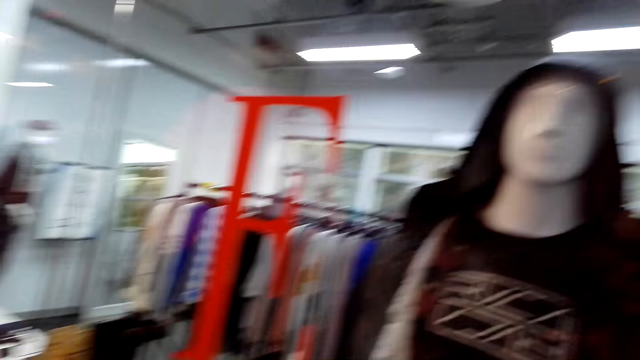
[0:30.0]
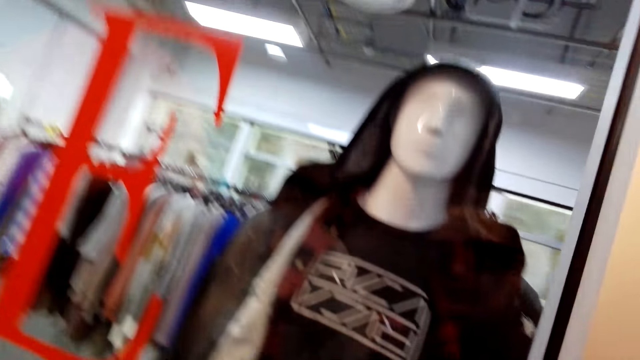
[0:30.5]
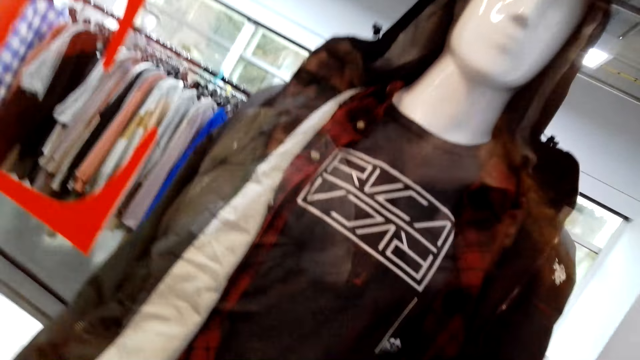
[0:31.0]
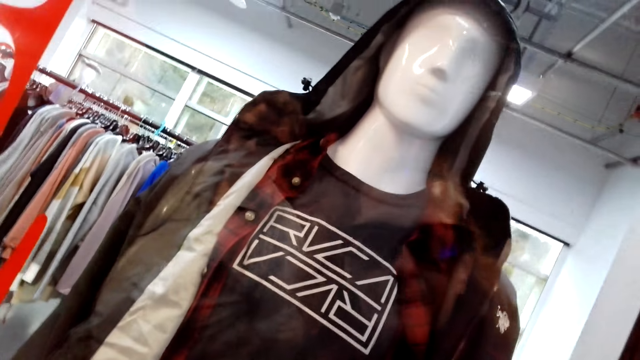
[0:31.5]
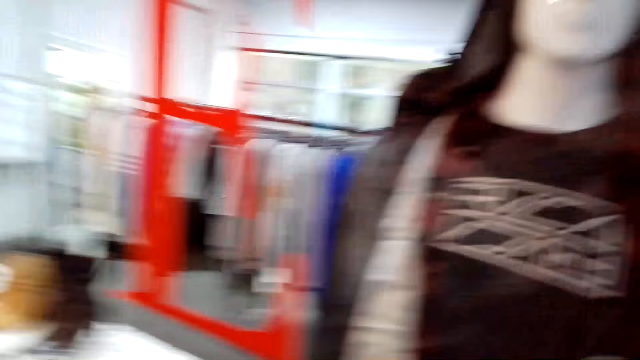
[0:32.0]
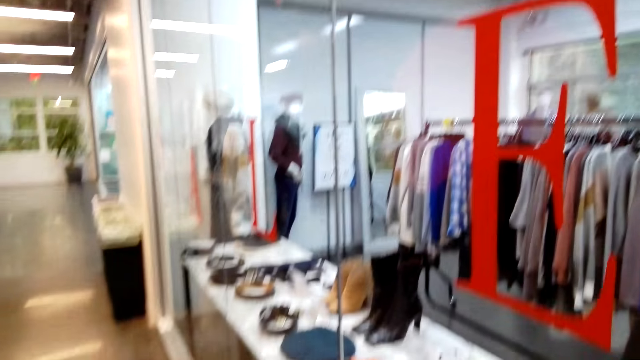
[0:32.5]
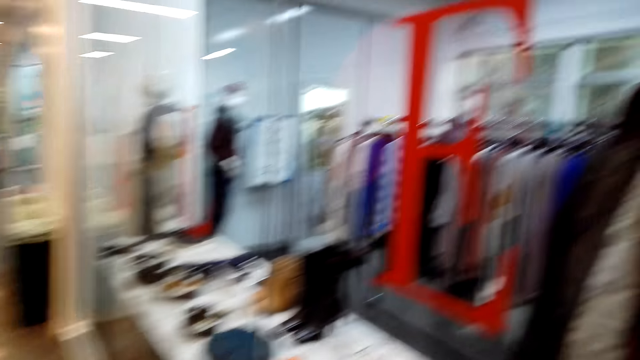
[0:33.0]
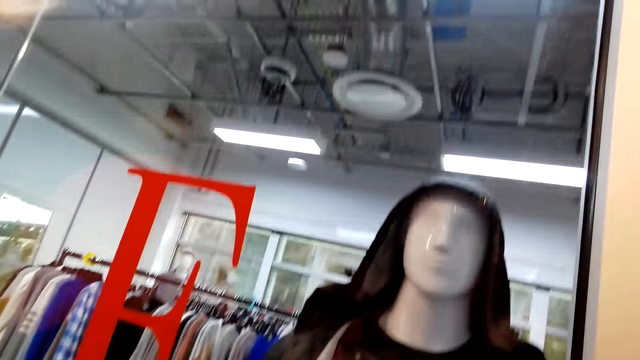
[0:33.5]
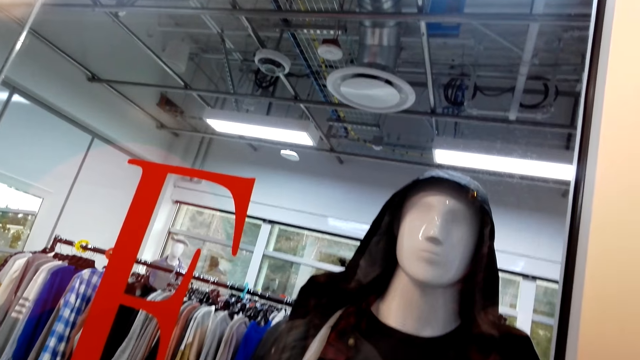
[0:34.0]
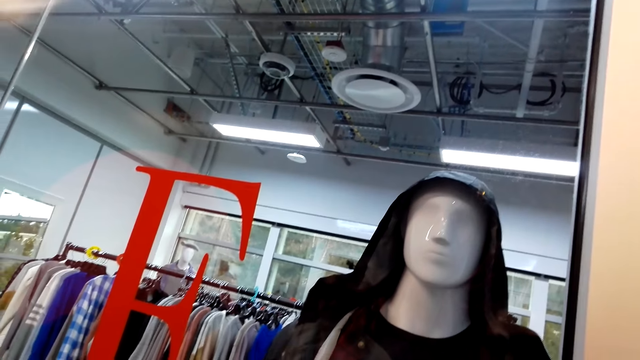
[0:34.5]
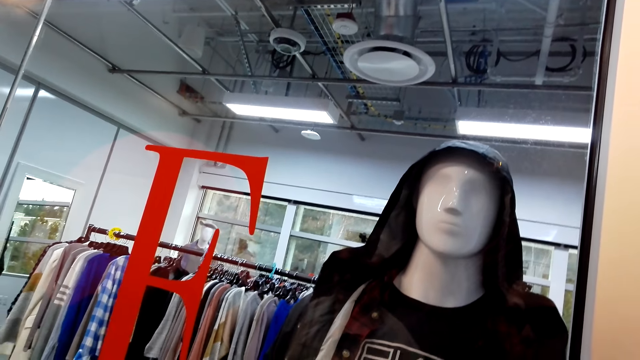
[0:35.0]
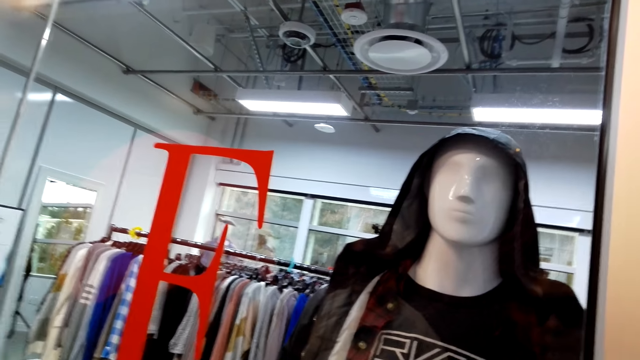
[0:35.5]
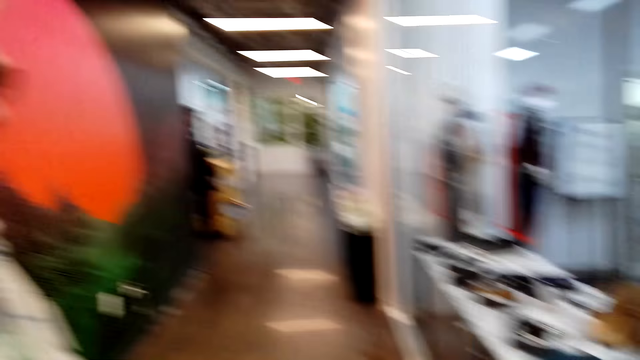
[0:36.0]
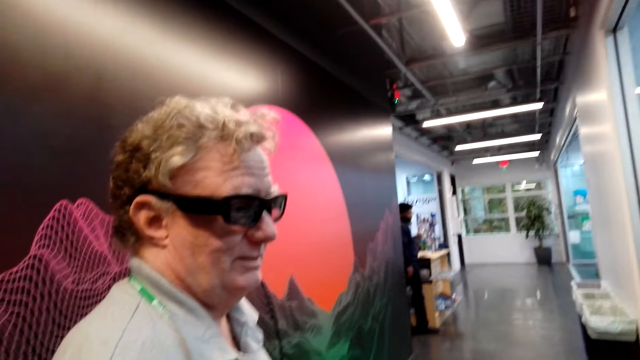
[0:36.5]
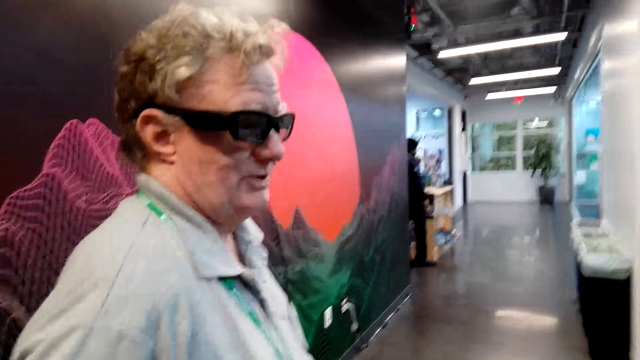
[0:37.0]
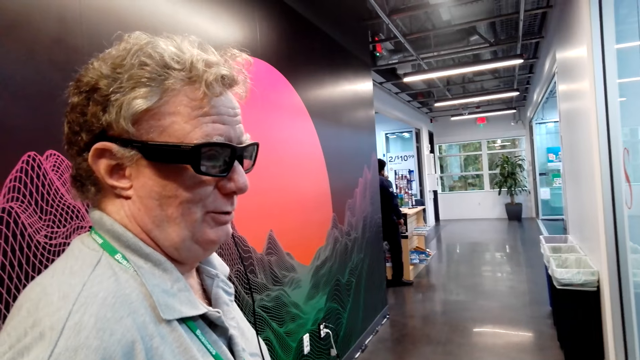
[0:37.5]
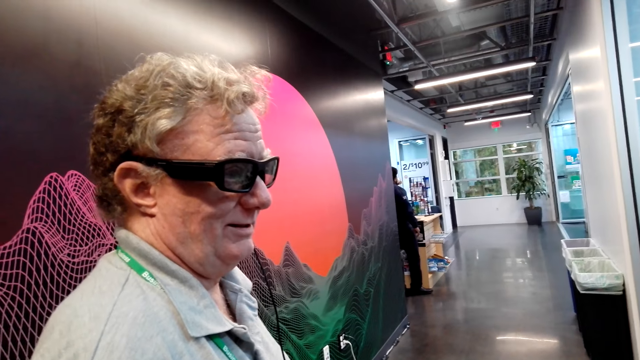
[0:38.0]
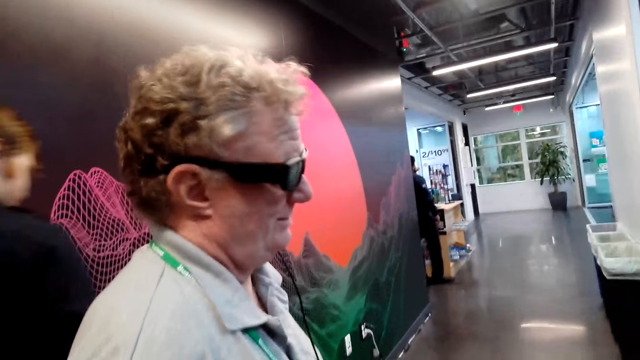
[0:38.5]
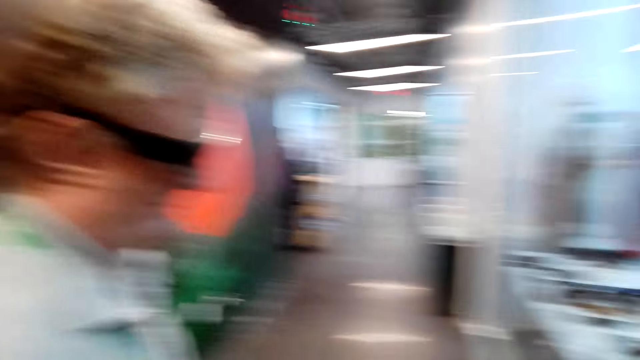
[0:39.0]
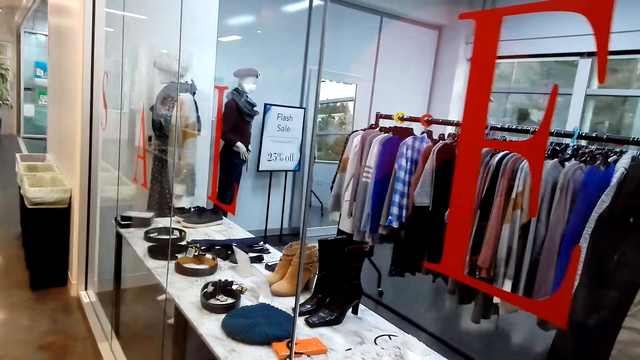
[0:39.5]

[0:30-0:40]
The camera wearer talks to someone while looking at the mirror.

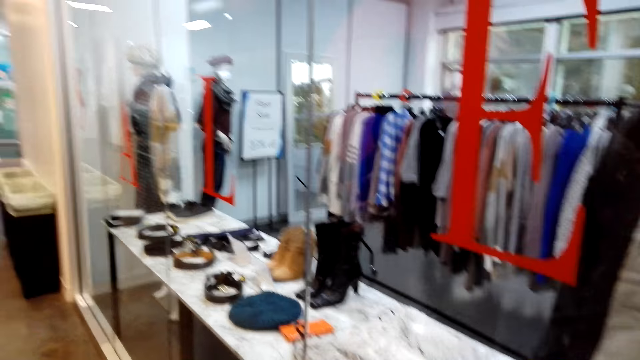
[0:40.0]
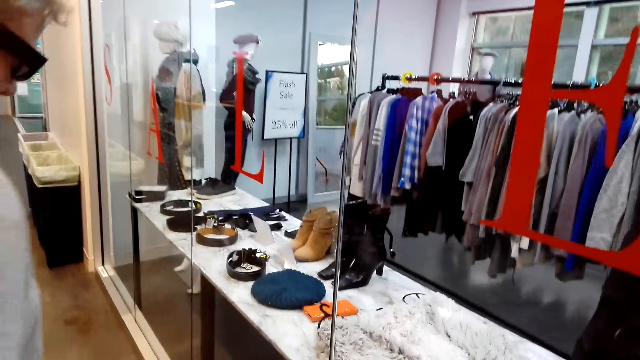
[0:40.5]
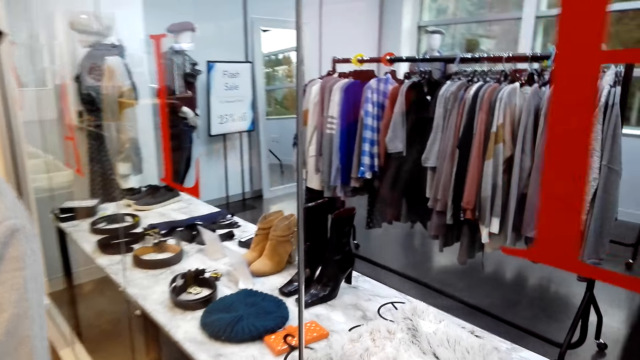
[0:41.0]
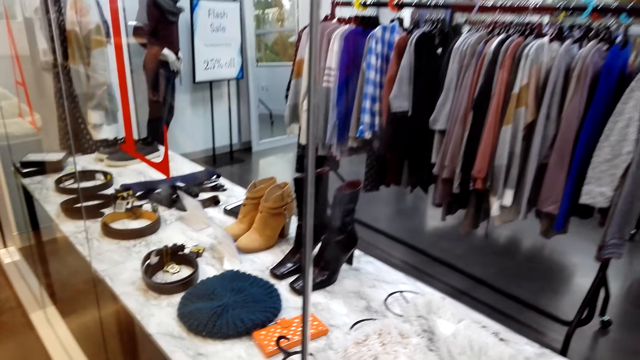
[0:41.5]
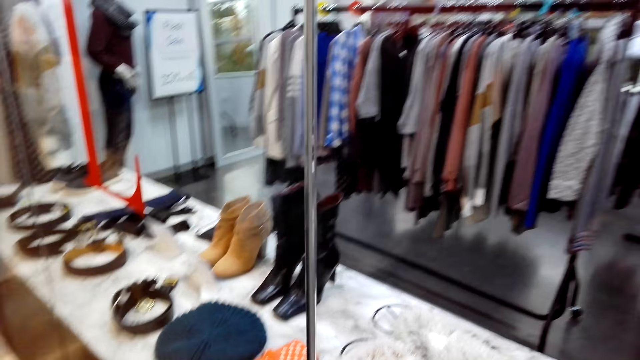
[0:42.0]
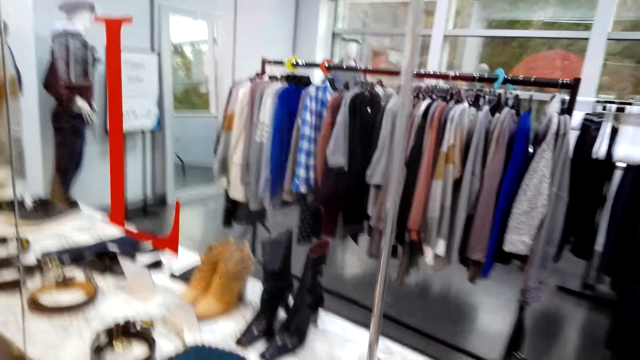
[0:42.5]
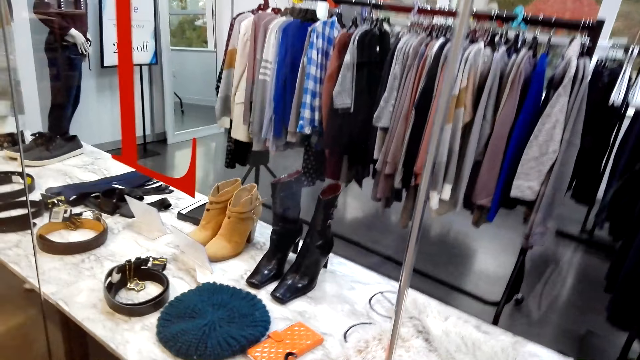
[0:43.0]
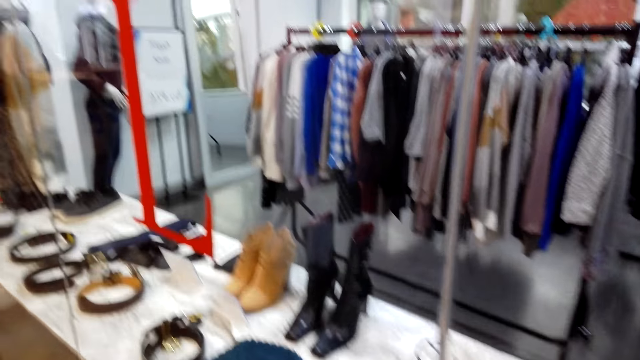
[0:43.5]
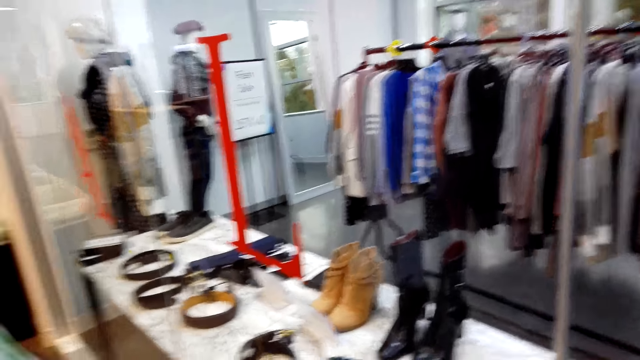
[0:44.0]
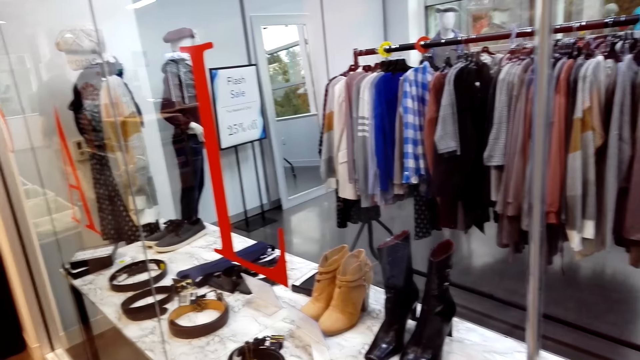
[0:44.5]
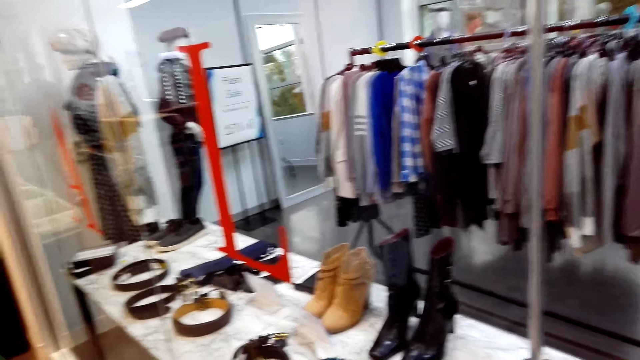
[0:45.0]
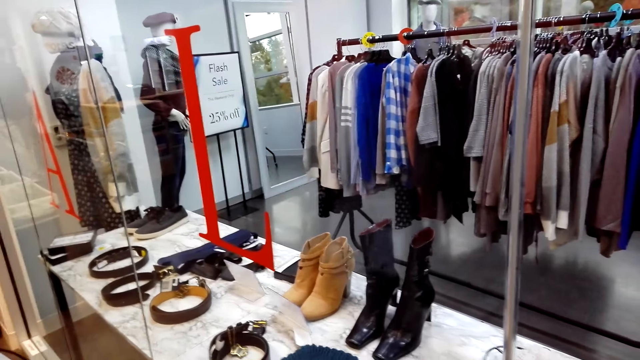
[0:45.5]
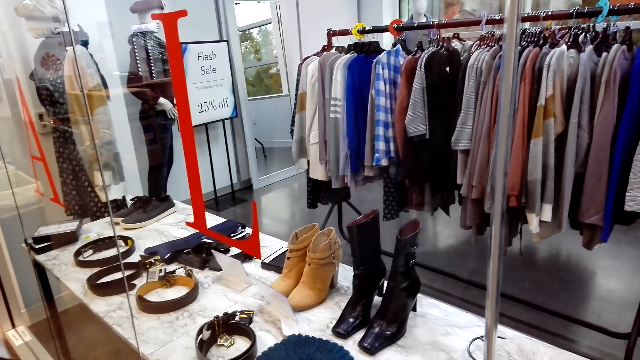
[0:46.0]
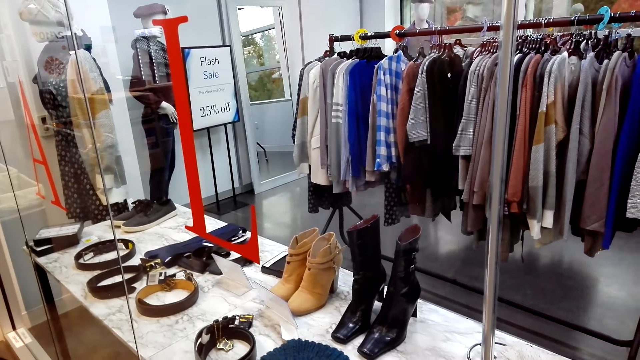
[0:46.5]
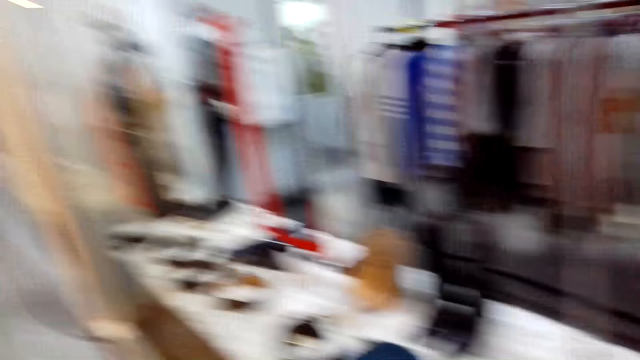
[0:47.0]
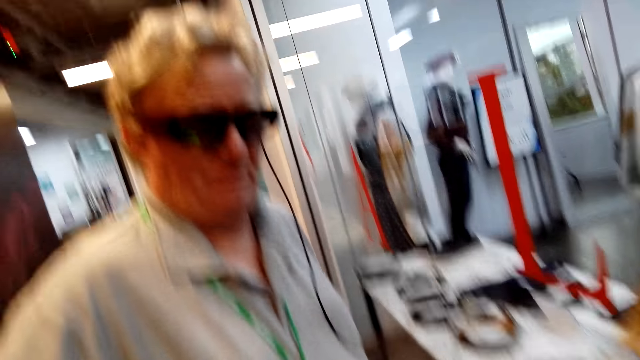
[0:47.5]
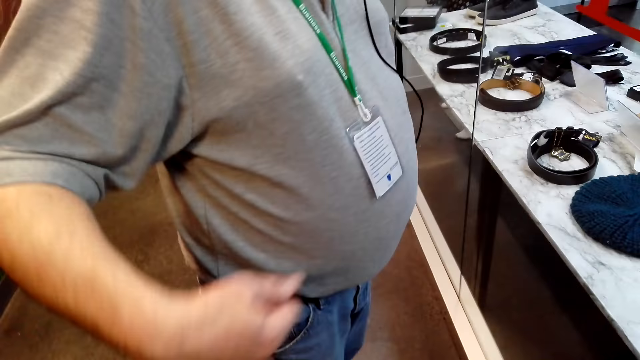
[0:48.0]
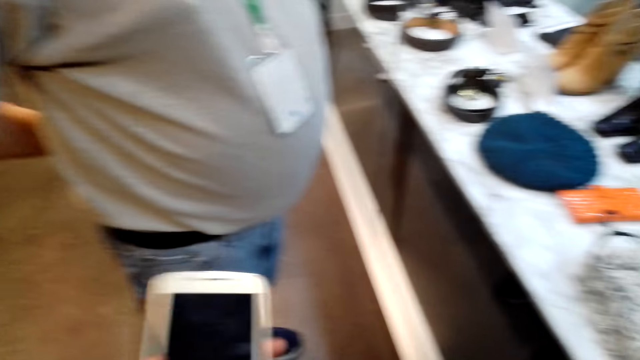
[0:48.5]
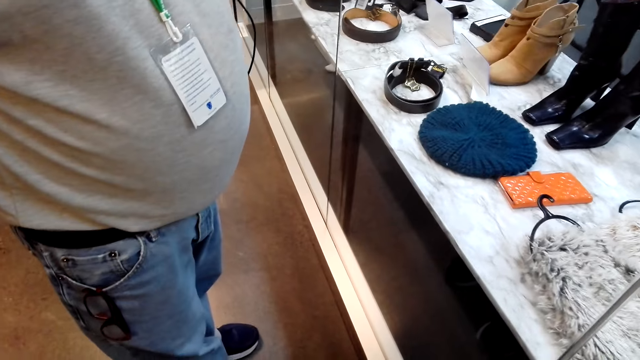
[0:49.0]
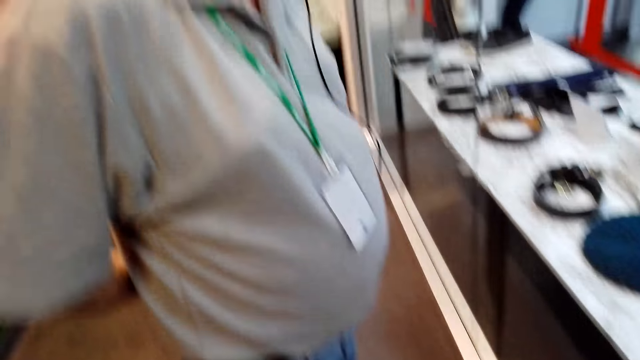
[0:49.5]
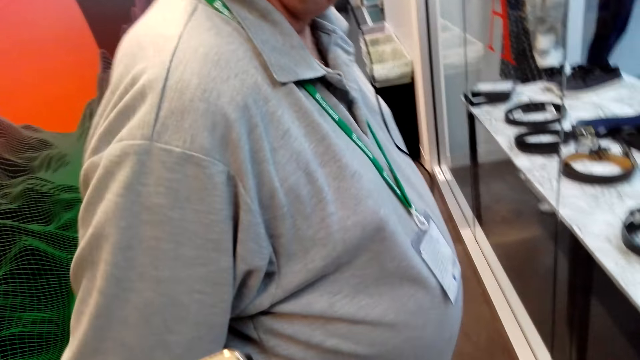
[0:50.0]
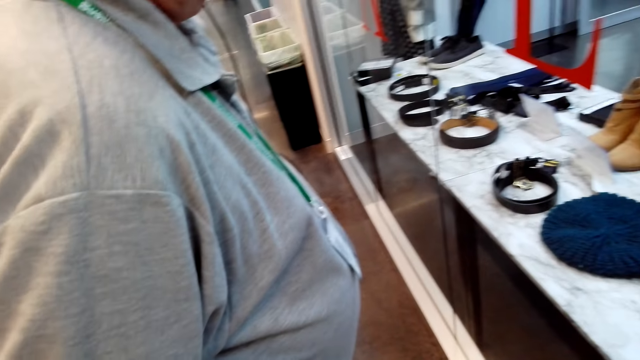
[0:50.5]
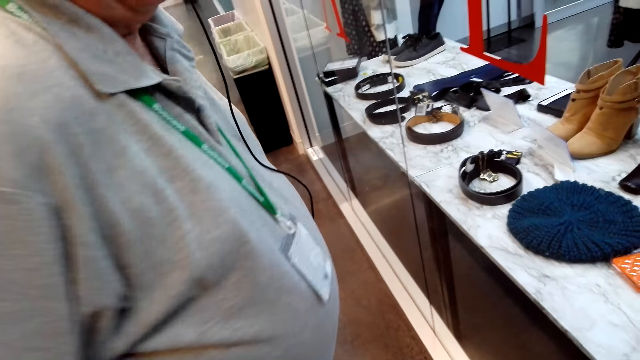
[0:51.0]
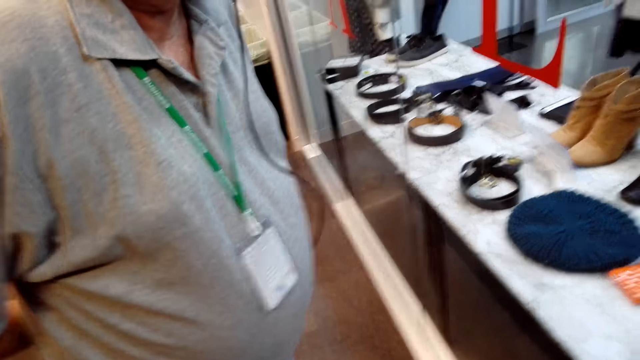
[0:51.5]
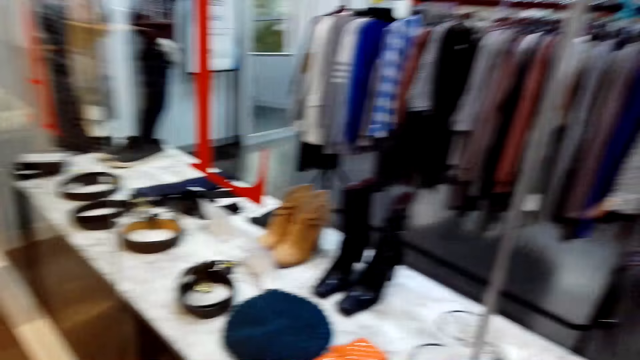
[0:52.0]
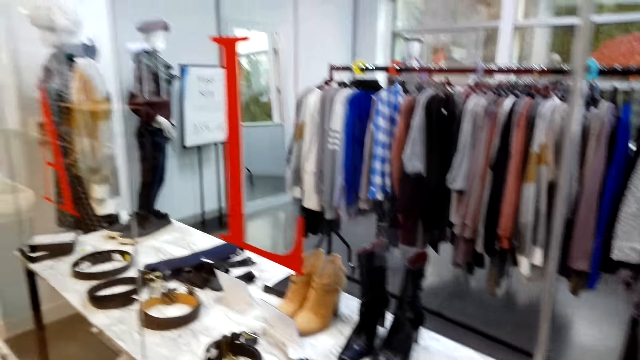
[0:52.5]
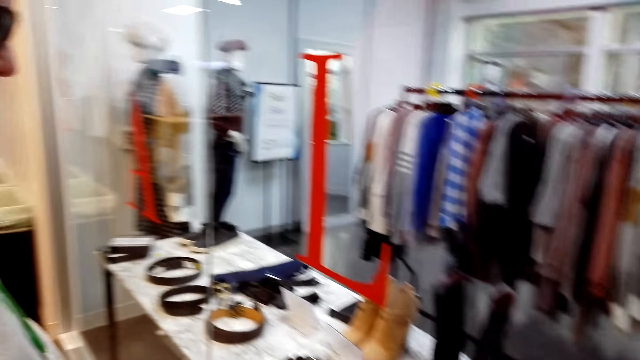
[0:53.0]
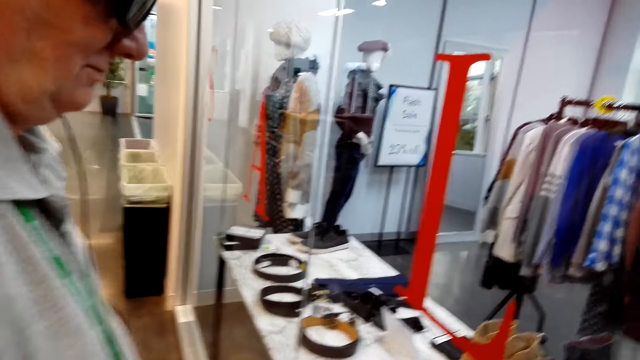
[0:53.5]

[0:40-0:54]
The camera wearer converses and walks around. They hold the phone. They converse with a man.
